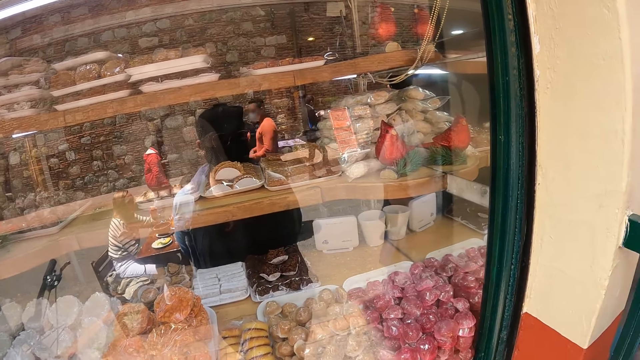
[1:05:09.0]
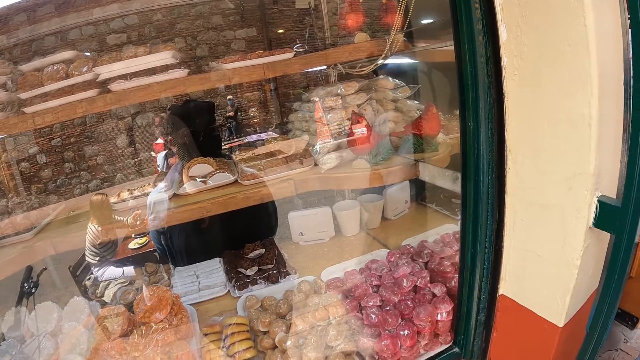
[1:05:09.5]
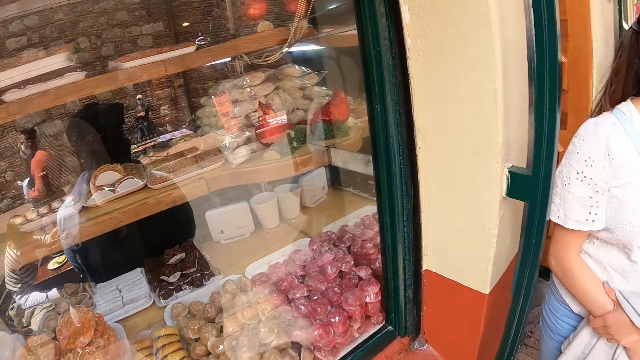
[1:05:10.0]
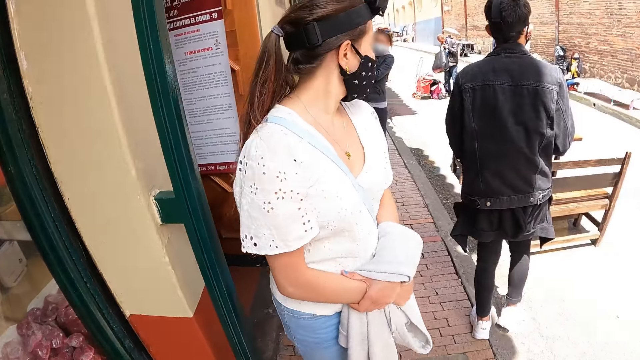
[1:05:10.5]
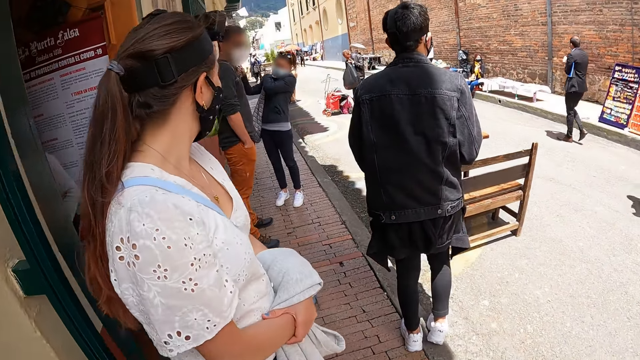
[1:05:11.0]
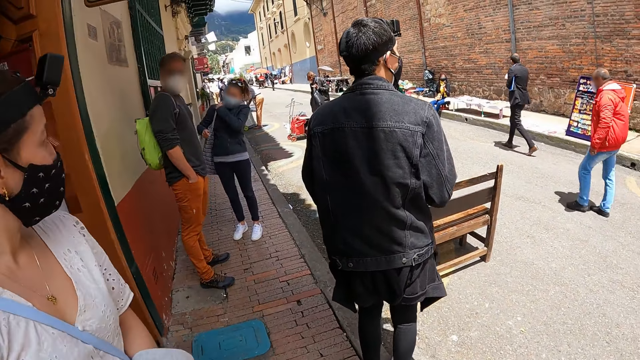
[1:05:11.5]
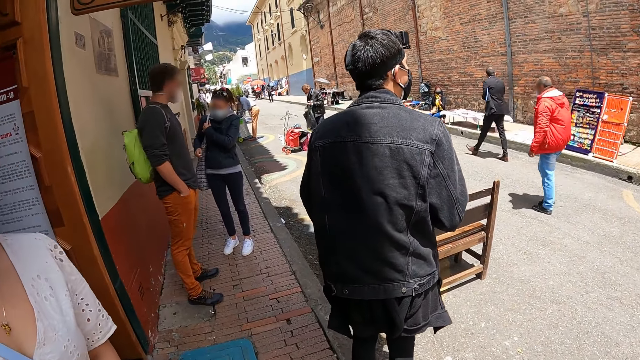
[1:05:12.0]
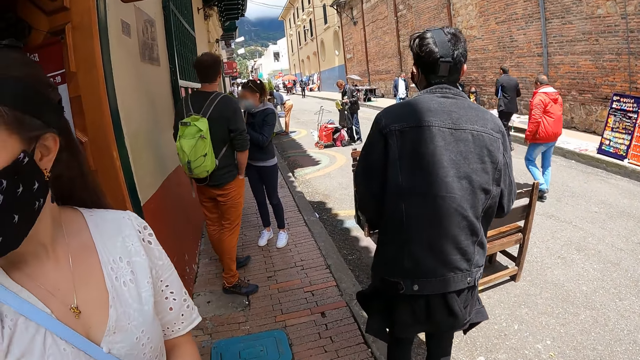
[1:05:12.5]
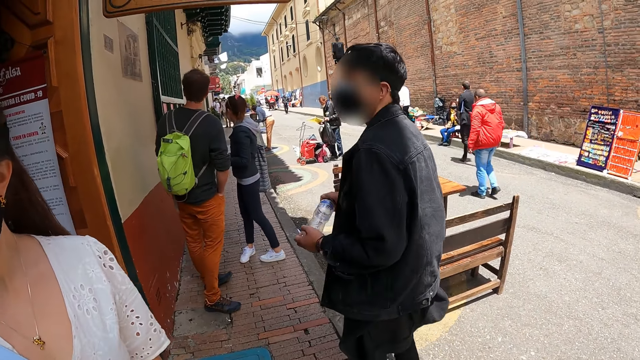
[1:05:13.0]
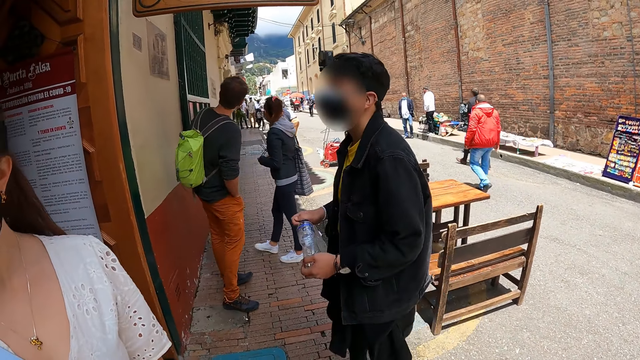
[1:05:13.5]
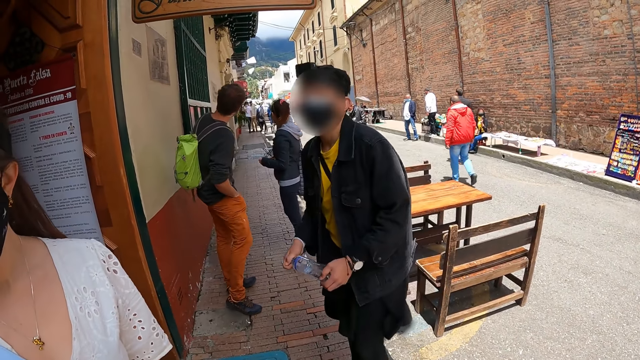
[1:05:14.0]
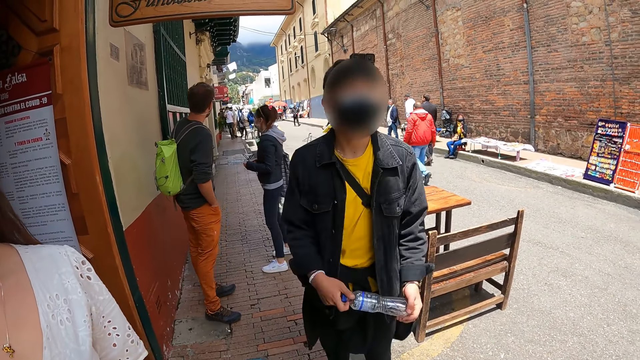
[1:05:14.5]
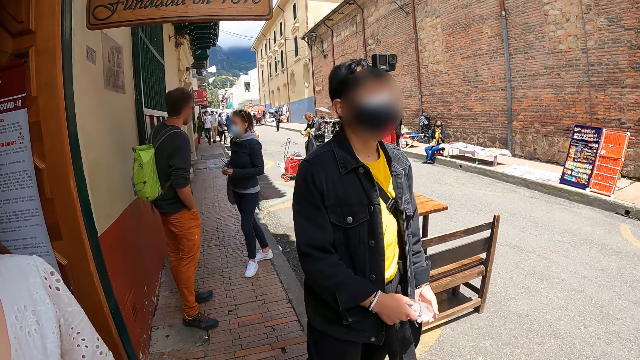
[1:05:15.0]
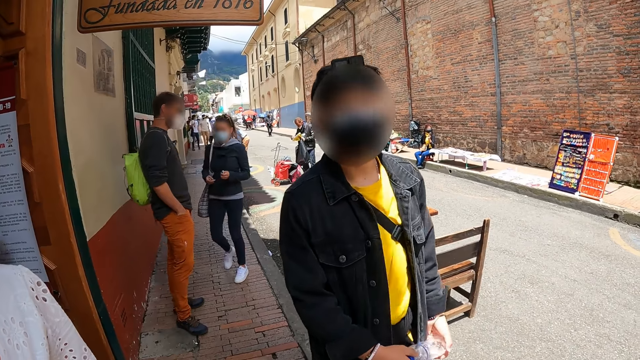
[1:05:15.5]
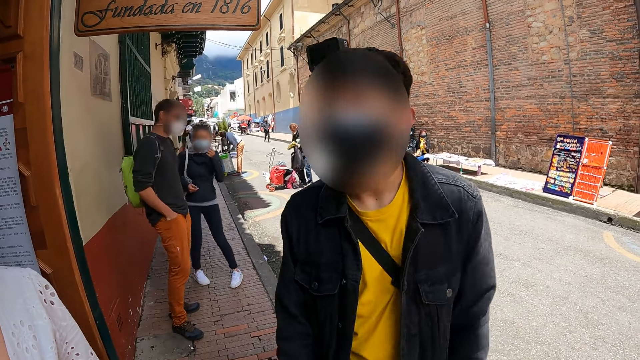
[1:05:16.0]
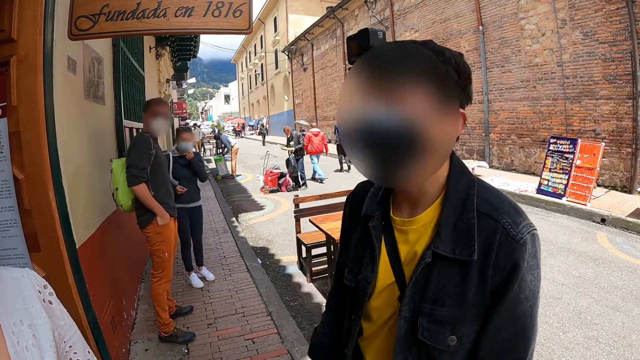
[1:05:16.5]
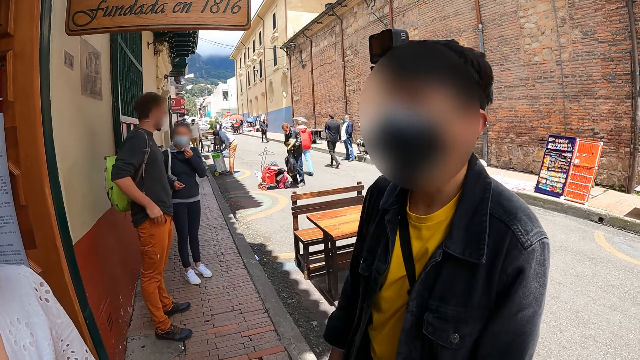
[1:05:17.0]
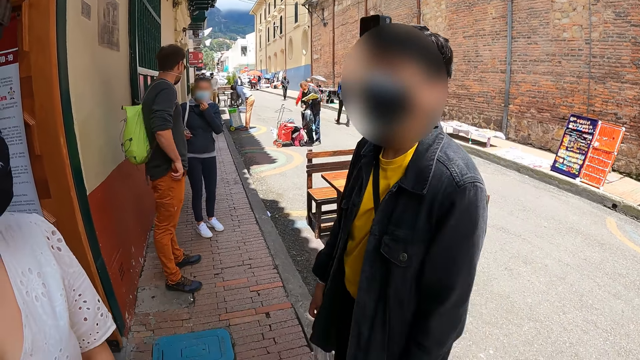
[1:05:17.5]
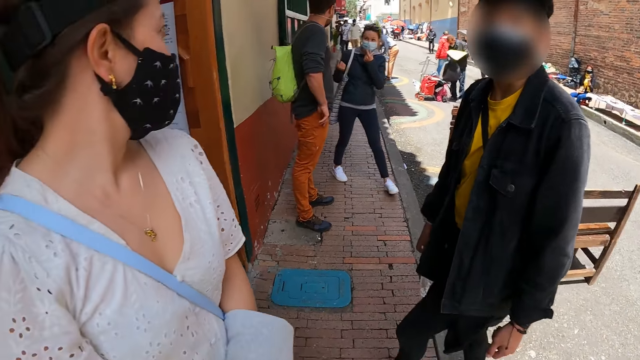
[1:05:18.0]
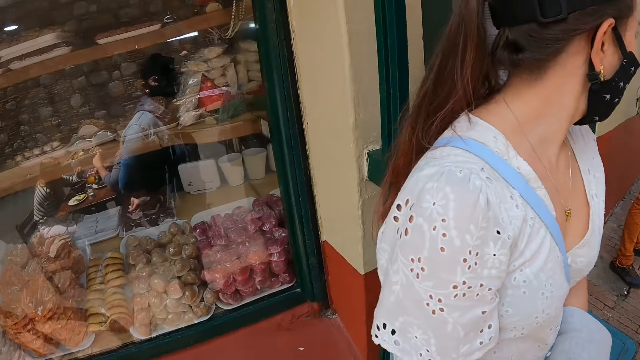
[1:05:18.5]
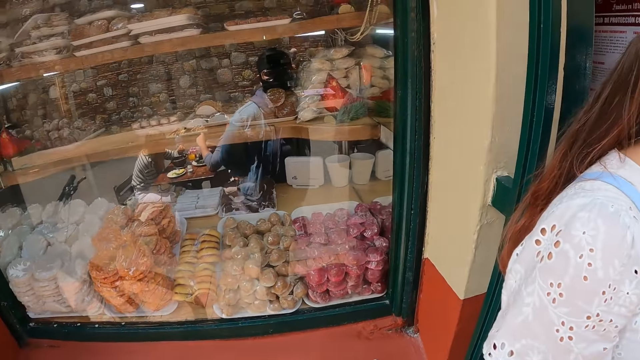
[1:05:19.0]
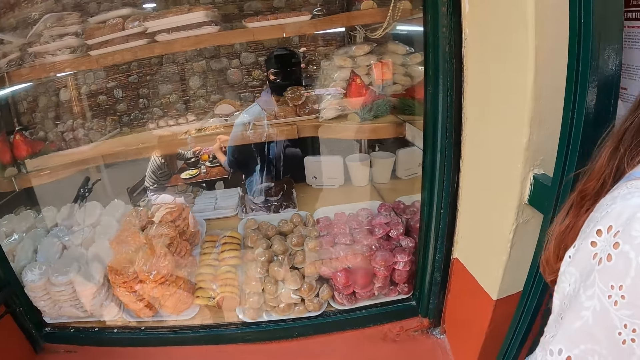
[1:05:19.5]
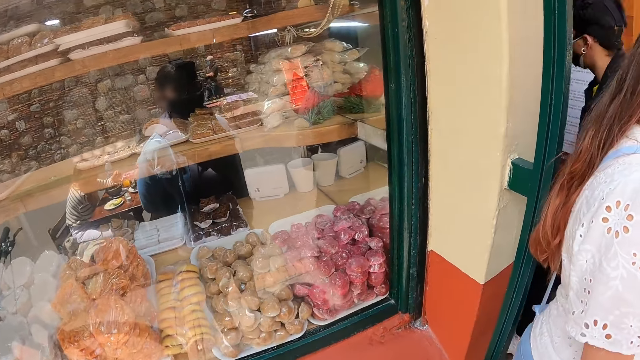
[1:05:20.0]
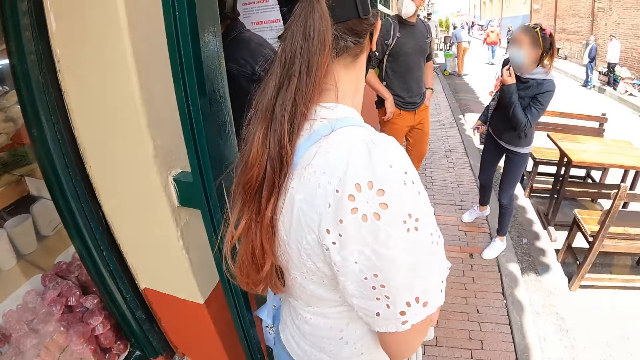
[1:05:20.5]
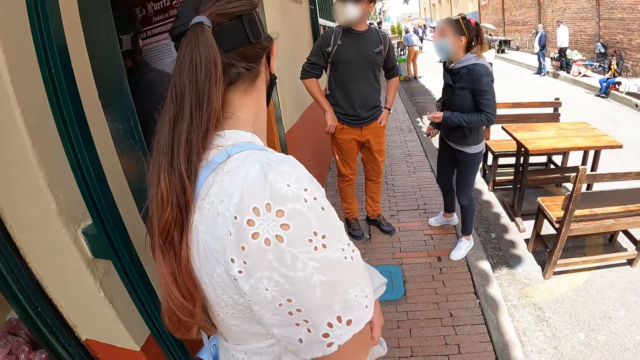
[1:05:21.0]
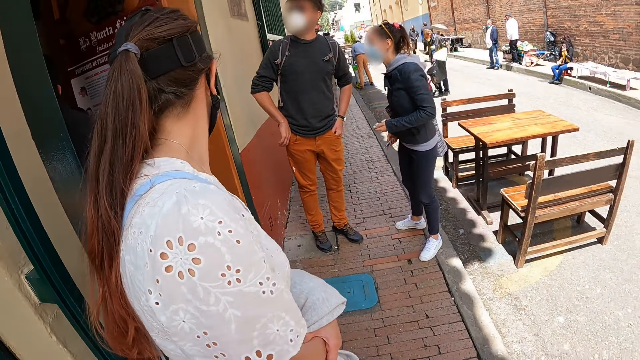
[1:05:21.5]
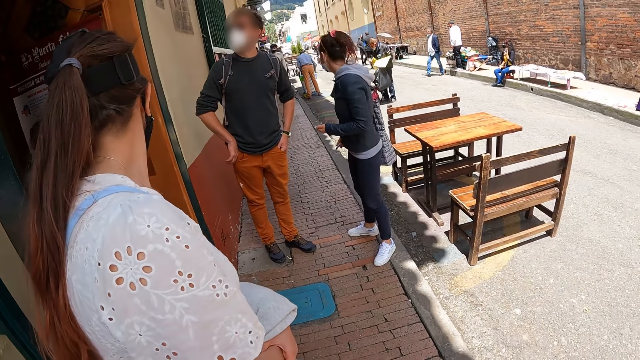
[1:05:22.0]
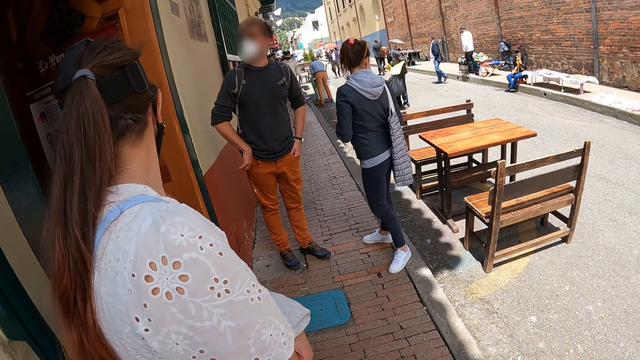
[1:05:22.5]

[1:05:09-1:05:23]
The camera wearer looks around. A man moves a bit. The man looks around. The man moves a bit. The camera wearer looks around.

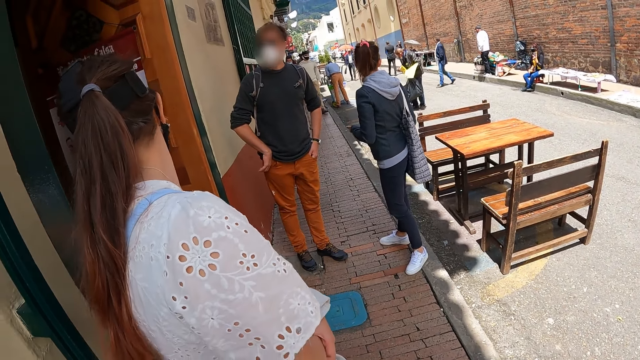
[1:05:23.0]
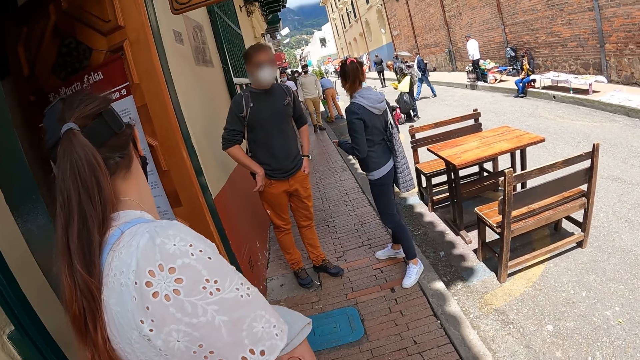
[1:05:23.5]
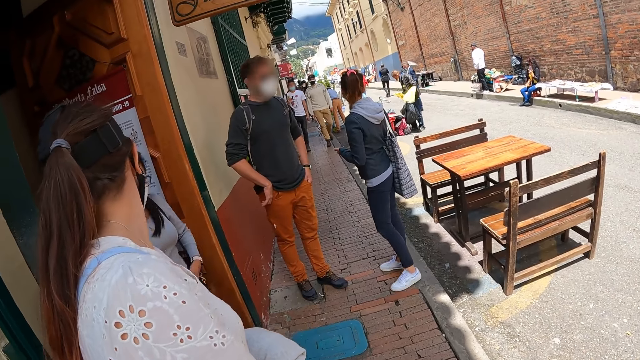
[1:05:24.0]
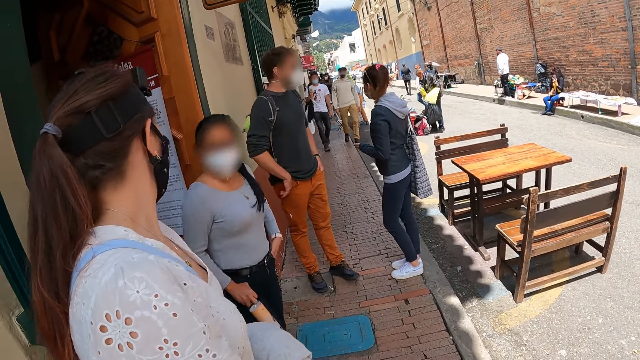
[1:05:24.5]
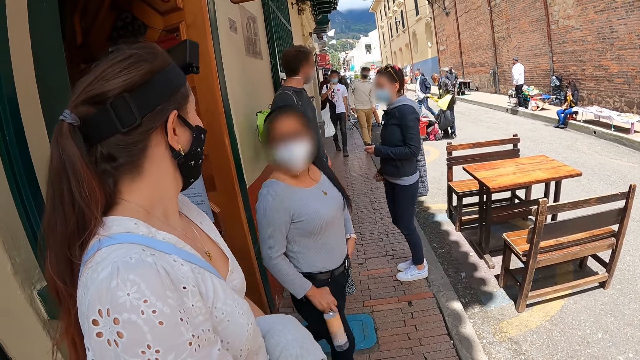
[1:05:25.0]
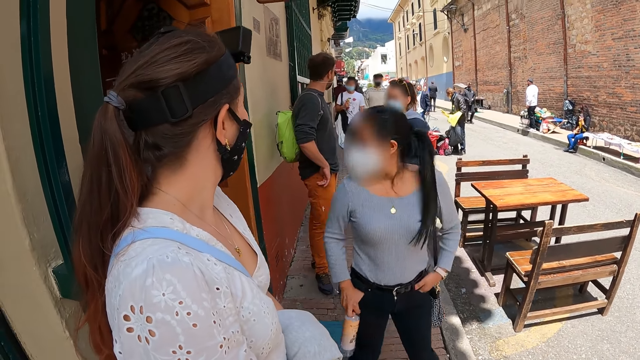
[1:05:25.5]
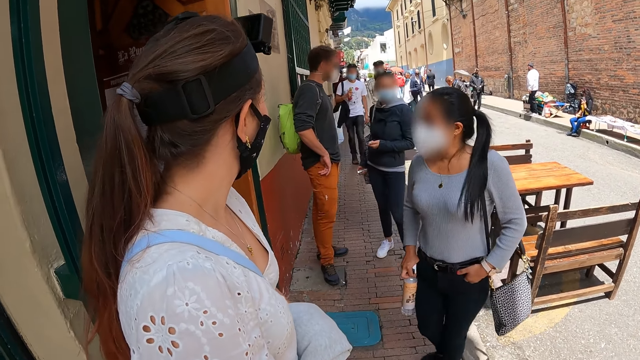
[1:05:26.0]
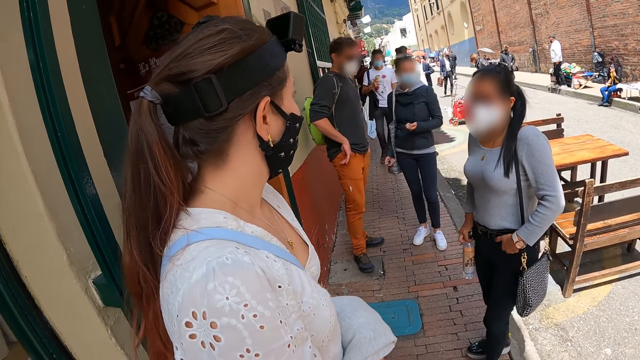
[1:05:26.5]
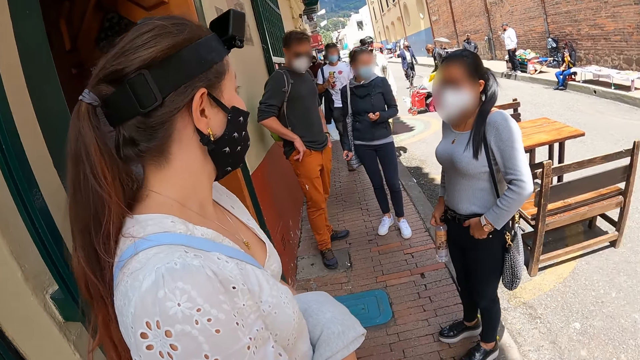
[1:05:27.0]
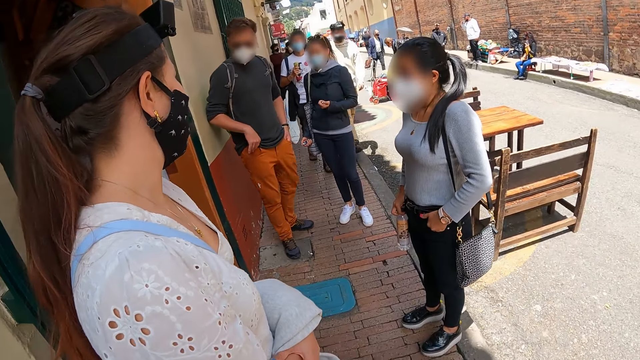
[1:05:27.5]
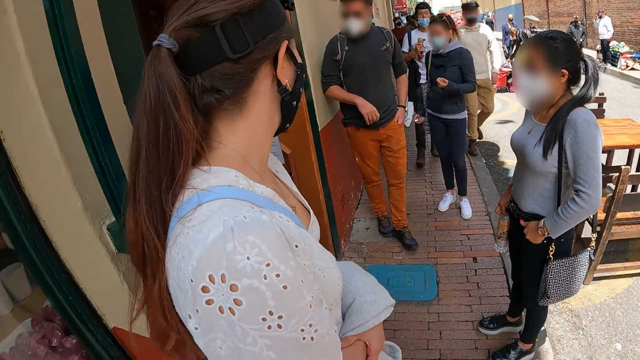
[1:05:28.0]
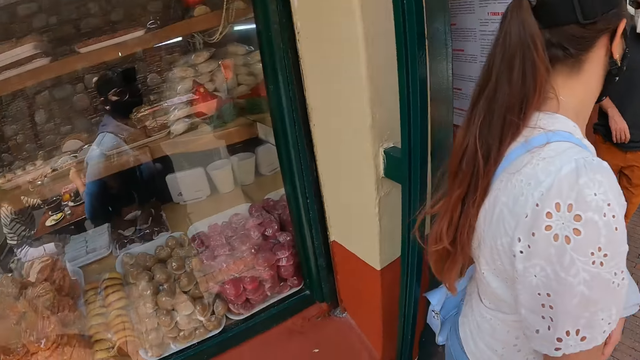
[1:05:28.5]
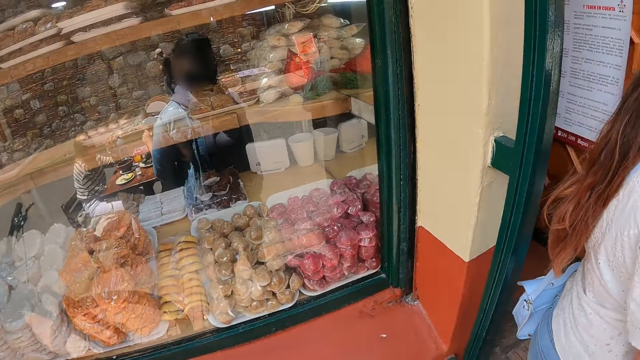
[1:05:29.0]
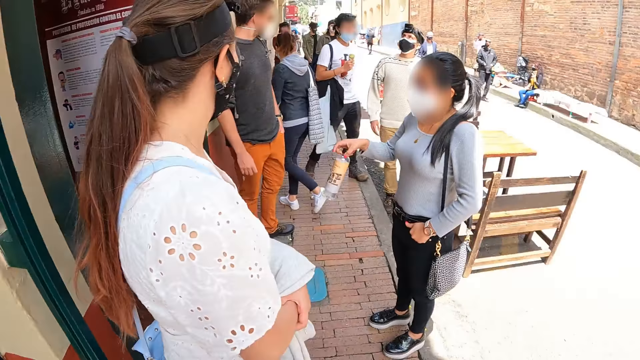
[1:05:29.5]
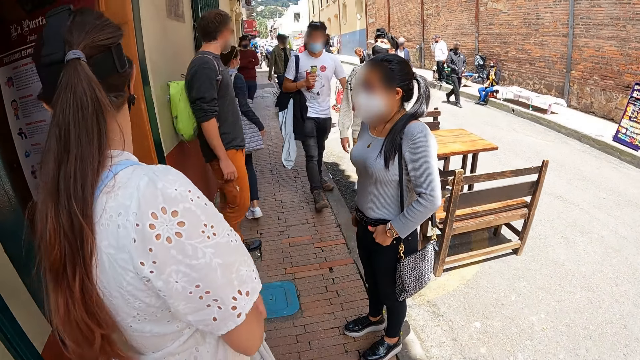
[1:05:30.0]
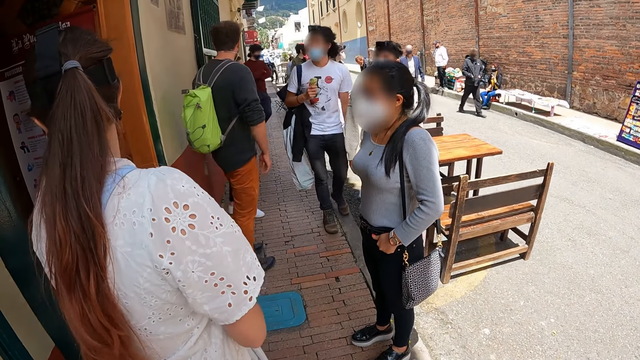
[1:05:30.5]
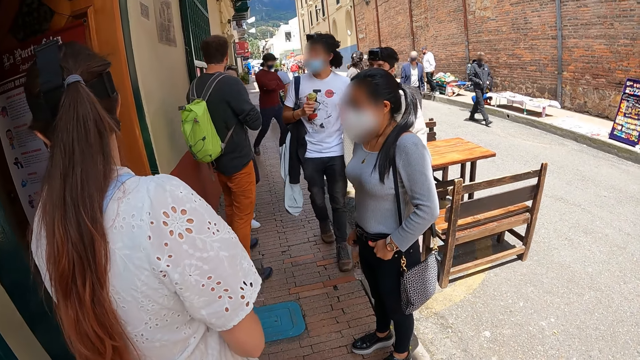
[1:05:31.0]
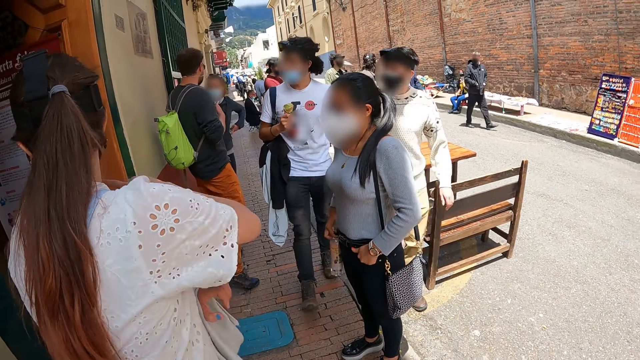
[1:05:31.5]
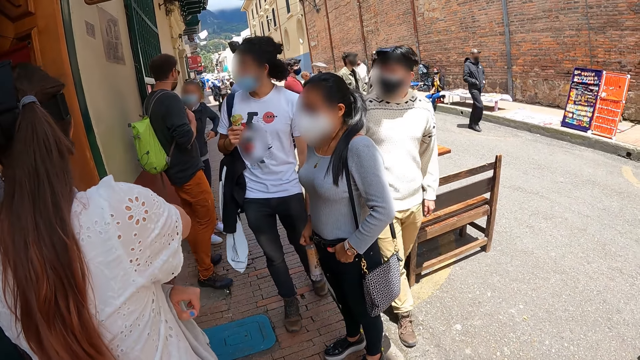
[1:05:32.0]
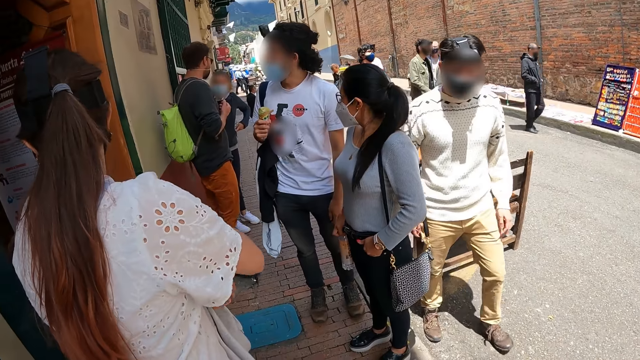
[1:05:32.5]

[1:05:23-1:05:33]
A woman looks around. The camera wearer looks around. The woman interacts with another woman. The first woman interacts with a man. The first woman moves the right hand.
